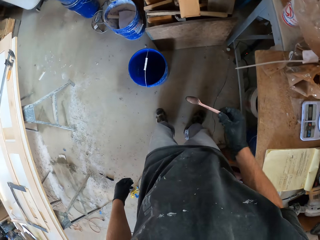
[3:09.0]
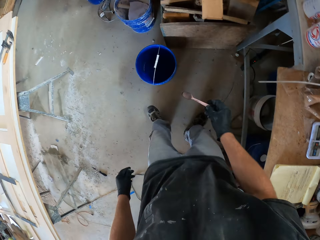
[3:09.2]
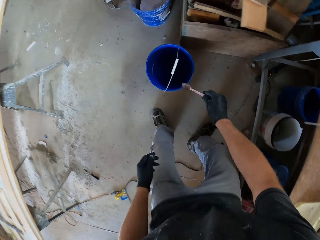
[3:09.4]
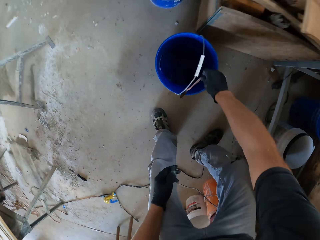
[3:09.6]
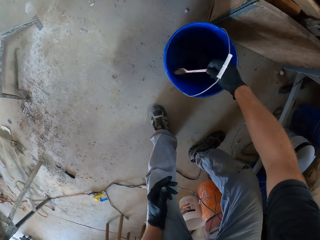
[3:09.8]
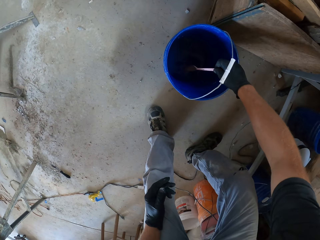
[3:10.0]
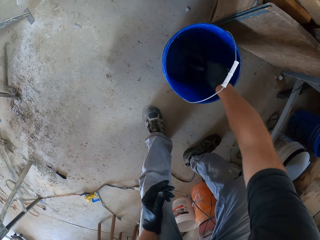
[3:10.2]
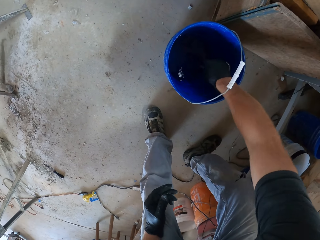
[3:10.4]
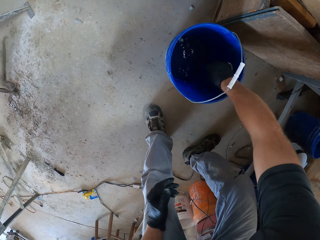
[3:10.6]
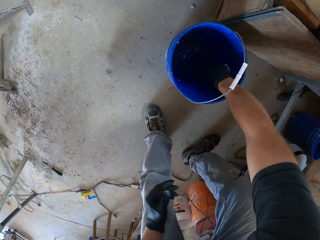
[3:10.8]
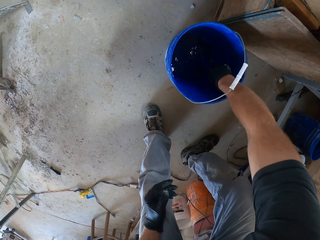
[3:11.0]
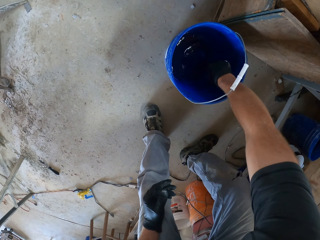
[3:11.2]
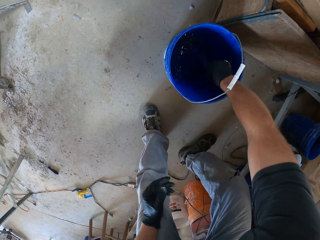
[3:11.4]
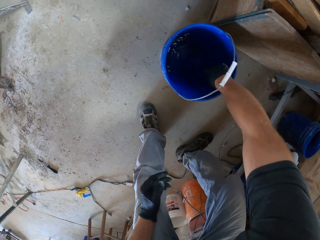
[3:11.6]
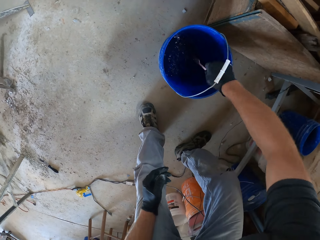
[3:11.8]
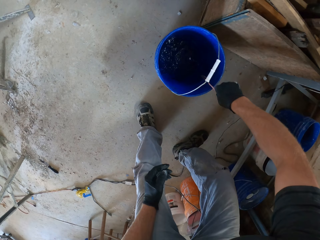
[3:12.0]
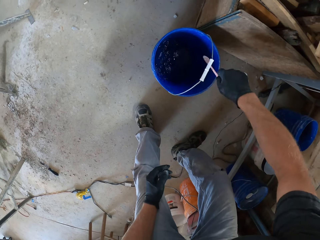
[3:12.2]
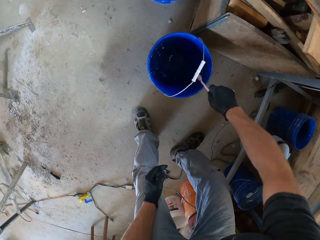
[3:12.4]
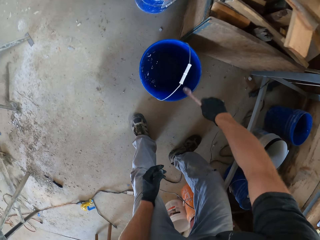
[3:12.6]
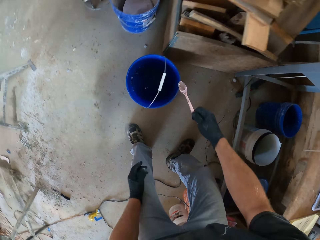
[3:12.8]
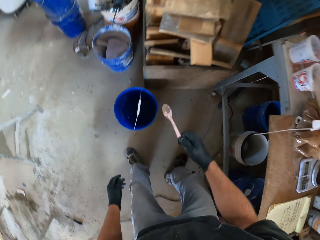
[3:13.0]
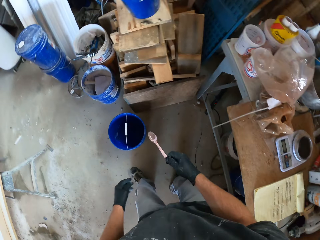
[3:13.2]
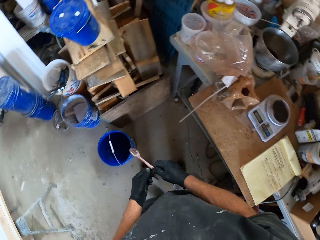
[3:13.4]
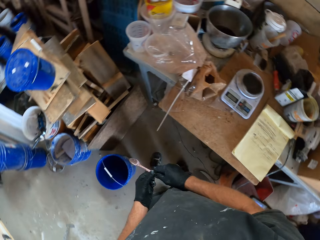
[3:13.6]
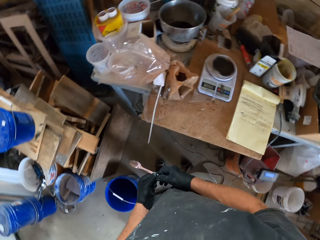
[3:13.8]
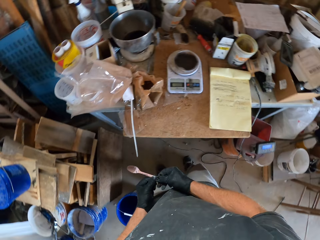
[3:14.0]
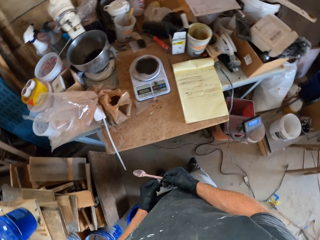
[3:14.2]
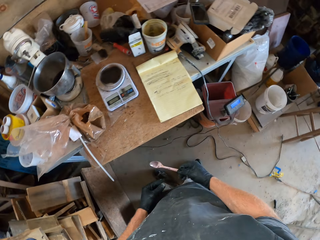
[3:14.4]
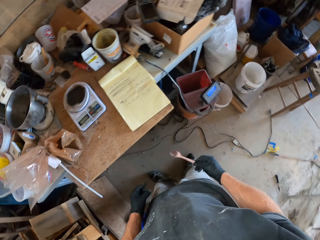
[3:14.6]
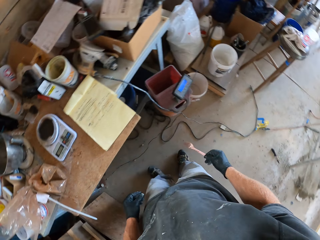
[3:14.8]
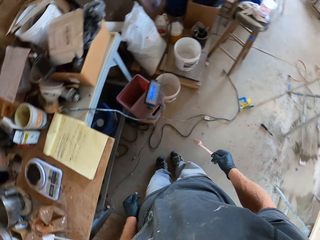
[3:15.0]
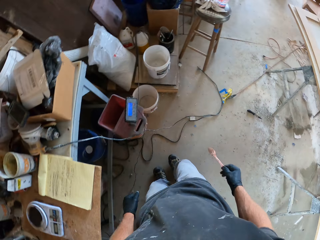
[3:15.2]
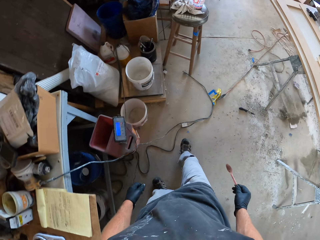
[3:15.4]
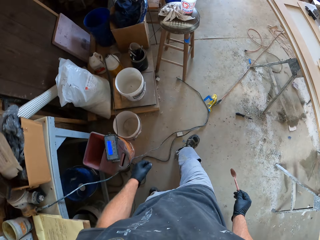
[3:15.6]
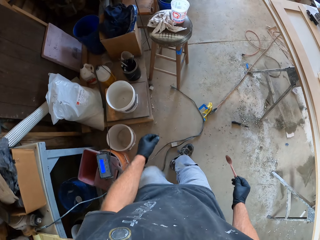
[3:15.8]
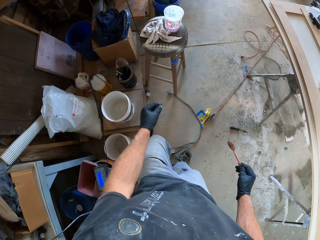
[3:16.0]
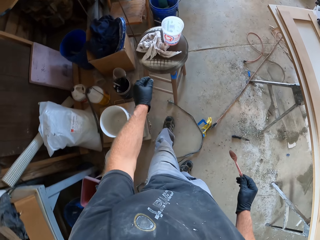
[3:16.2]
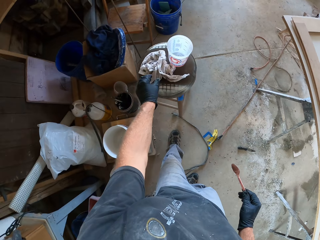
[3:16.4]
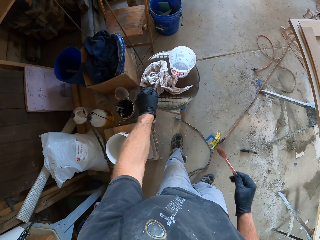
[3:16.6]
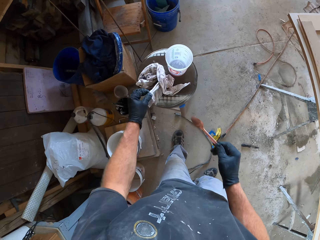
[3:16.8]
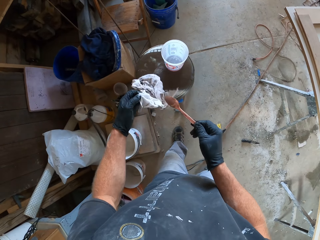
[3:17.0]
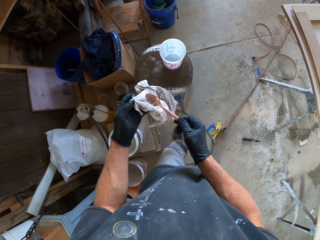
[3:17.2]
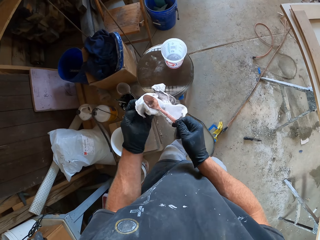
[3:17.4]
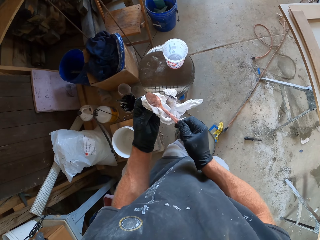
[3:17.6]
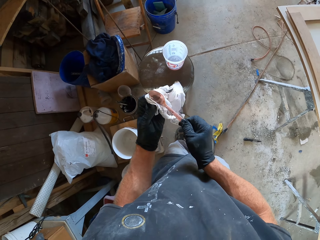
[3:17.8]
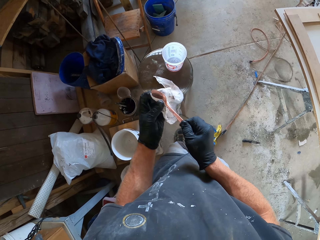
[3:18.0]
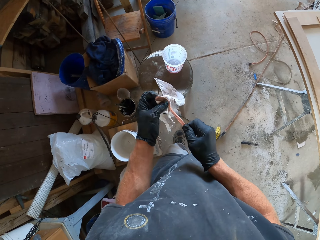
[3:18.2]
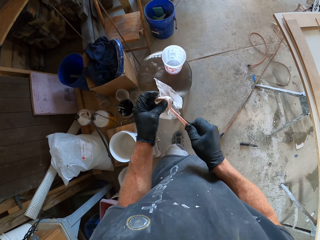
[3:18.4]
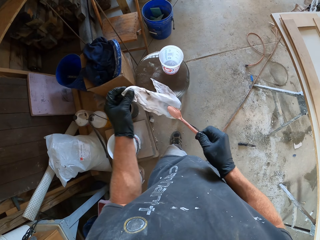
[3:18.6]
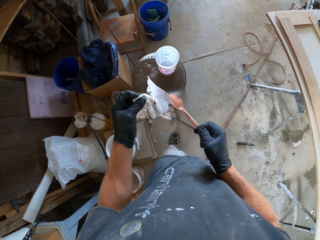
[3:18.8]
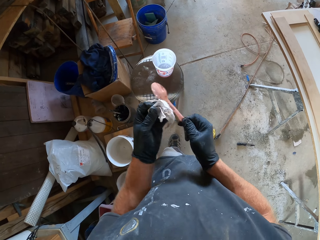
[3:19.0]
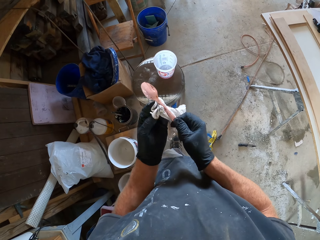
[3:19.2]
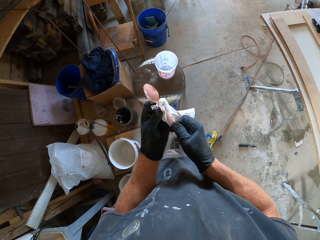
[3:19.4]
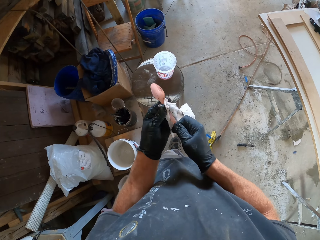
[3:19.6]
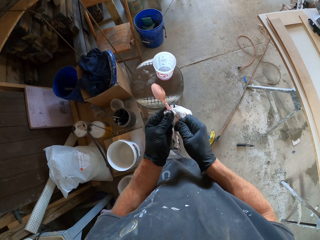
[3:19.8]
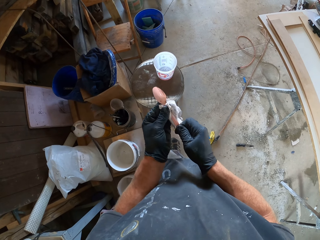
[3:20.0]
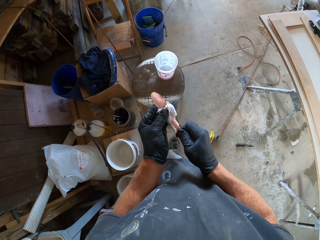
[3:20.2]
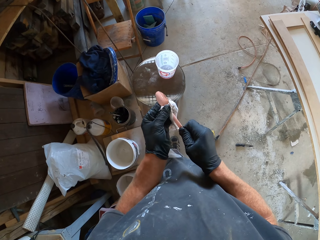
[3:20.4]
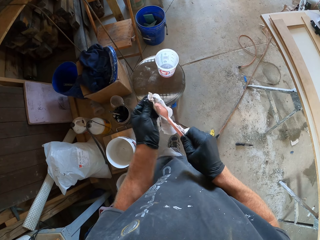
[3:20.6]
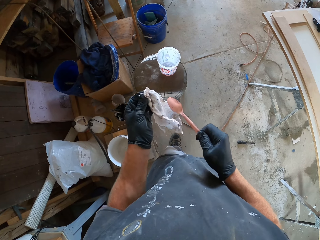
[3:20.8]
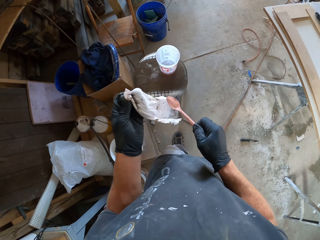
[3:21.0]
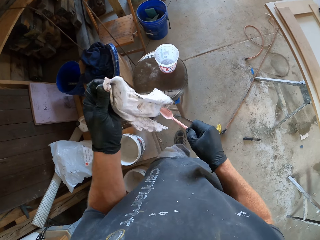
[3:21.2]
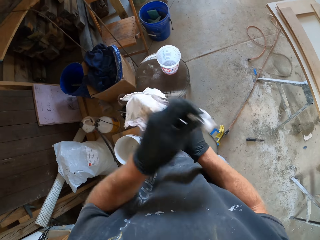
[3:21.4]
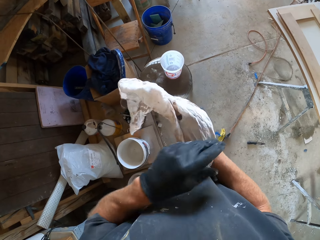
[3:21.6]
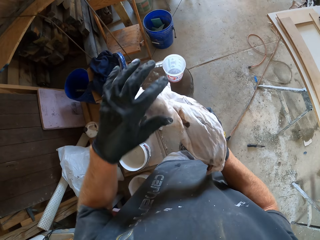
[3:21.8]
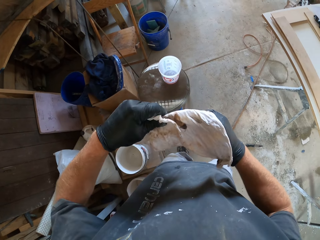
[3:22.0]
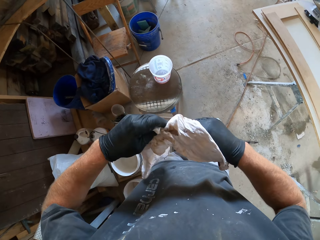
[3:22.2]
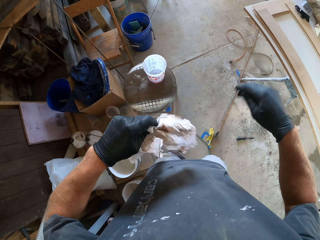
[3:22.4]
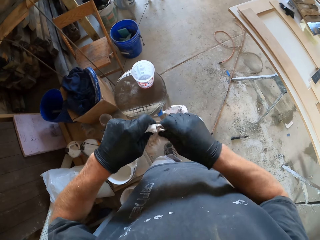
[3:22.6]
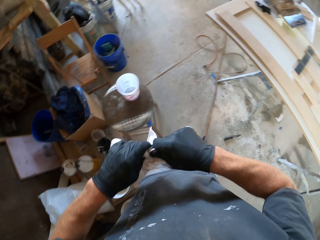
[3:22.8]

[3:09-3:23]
The camera wearer dips the spoon into a blue bucket of water. They wash the spoon in the water, and tap the spoon on the bucket. They pick up a piece of white cloth from the stool and clean the spoon with the piece of white cloth.

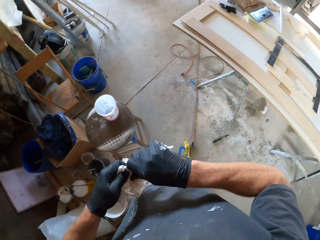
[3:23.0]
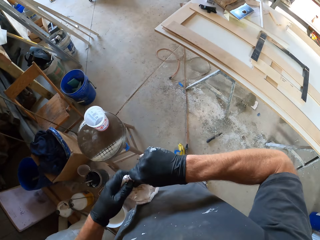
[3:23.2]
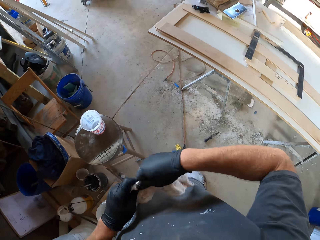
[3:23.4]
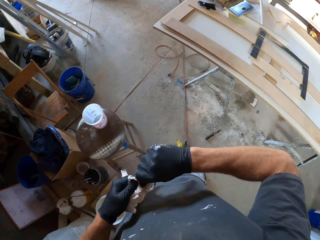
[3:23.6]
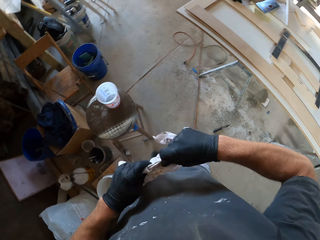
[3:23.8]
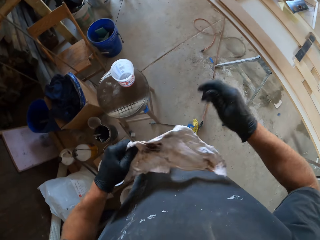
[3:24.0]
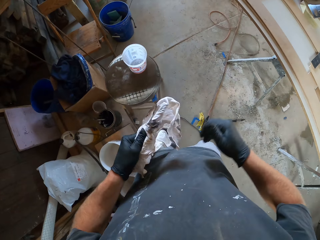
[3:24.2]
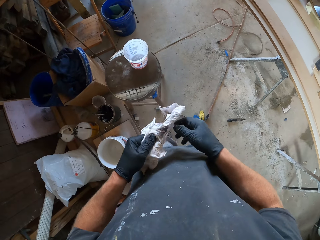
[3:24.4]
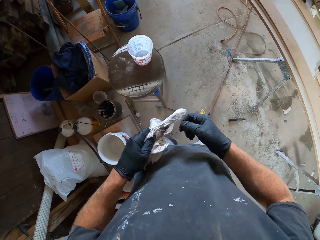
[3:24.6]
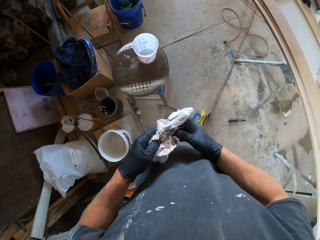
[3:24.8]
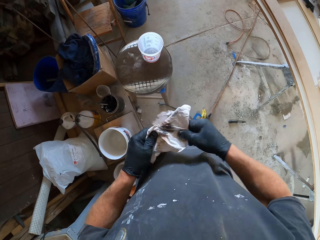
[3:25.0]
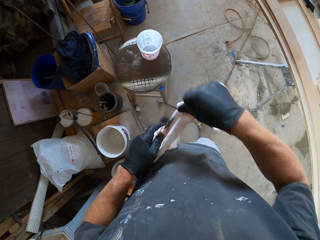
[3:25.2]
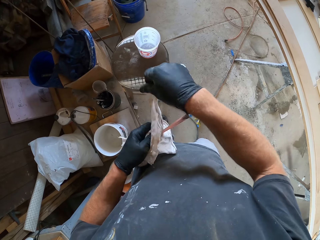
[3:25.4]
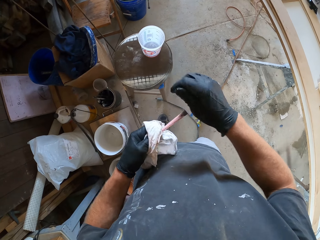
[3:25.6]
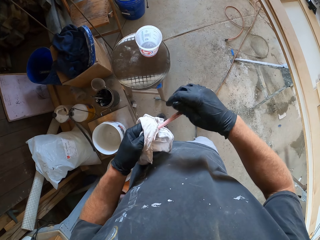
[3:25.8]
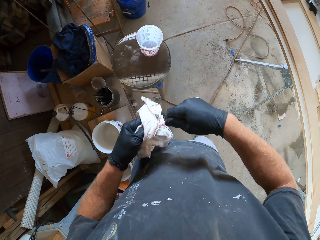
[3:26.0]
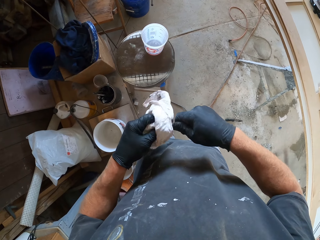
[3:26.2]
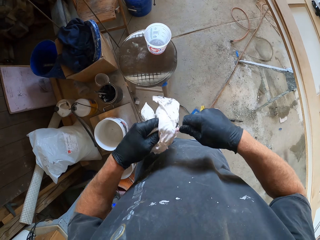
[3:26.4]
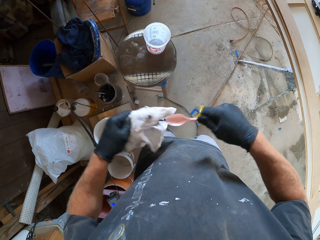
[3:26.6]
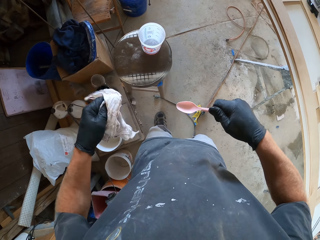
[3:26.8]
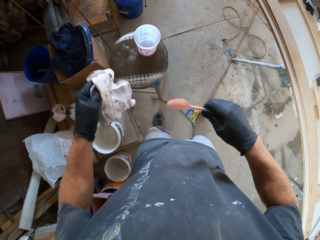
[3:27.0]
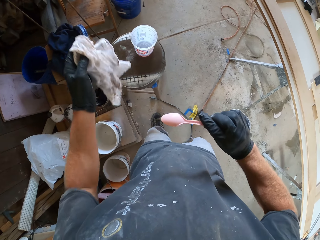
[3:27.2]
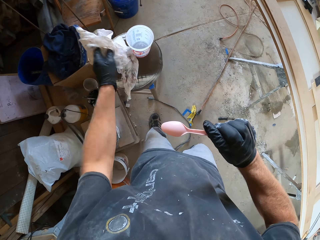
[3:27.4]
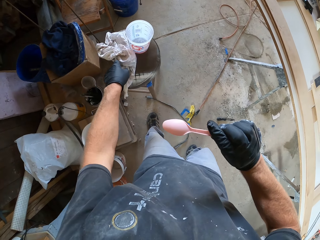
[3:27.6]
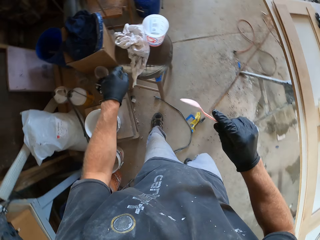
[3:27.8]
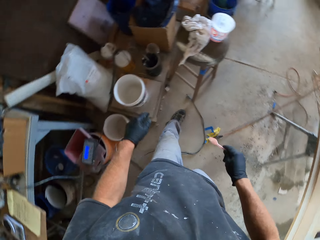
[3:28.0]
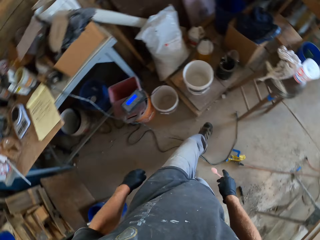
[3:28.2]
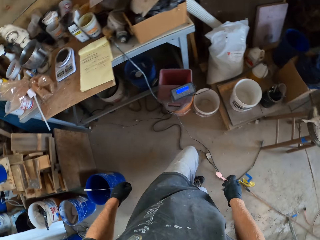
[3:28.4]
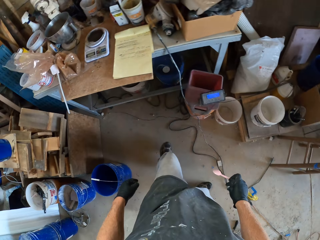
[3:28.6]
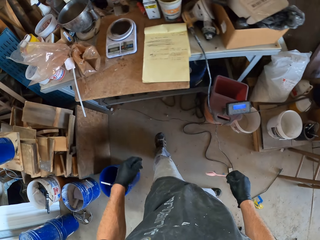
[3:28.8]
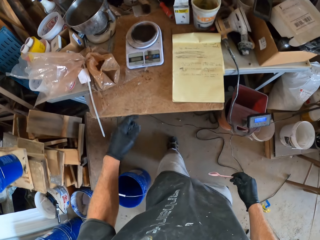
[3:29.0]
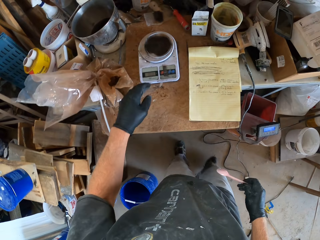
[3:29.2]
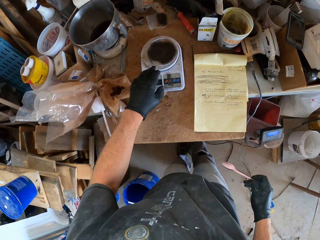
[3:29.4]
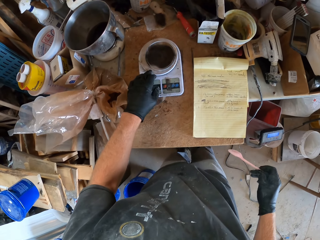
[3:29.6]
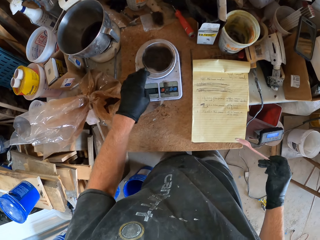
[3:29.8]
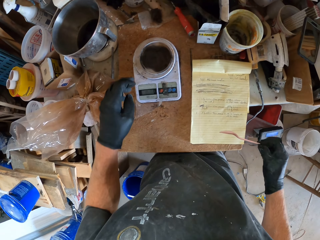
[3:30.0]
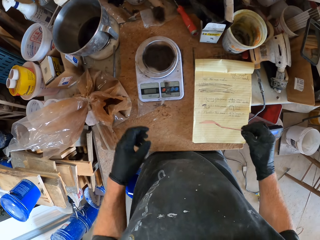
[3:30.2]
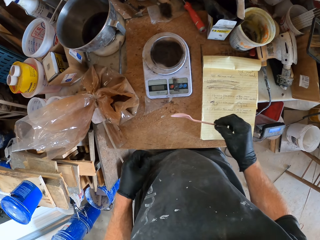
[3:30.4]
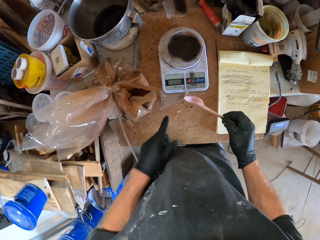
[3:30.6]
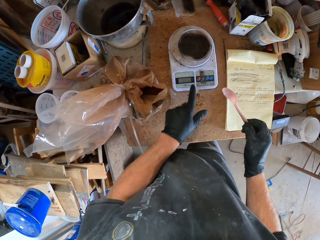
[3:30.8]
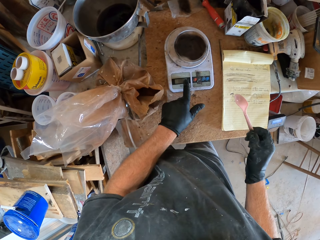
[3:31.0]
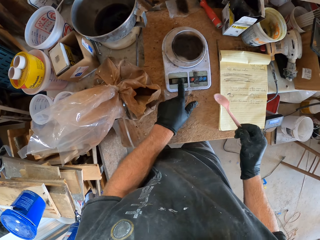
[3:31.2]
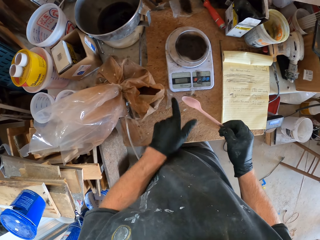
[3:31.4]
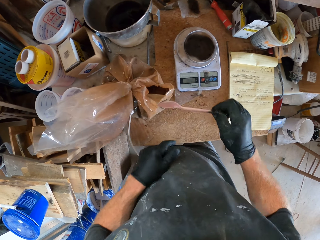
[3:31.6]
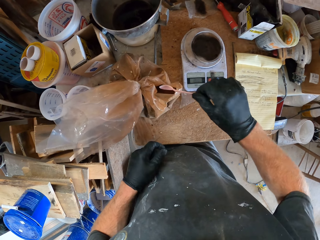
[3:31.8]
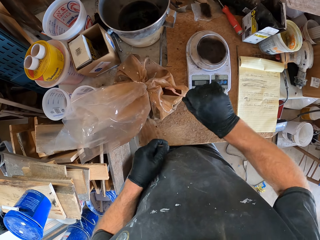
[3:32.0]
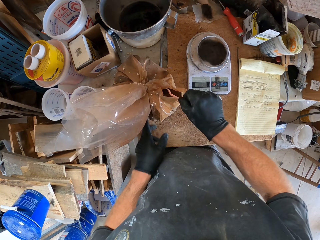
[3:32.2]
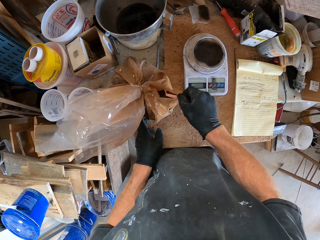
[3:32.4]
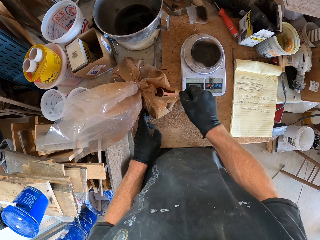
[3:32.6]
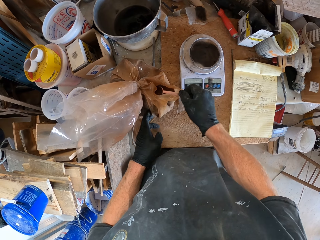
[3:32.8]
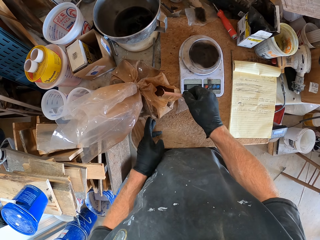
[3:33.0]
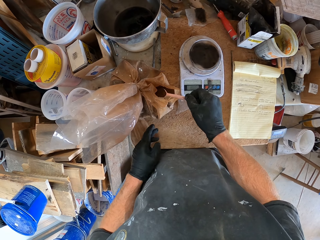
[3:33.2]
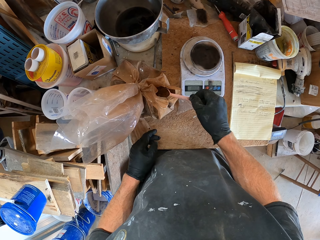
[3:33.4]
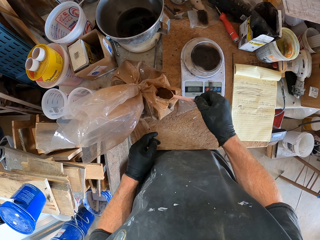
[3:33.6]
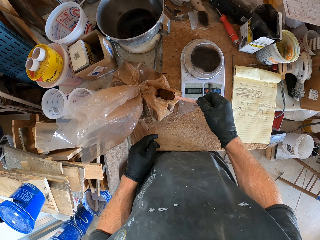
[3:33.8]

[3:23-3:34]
The camera wearer drops the piece of white cloth on the stool. They touch the weighing scale on the table. They take a spoonful of brown cement dye from the nylon.
